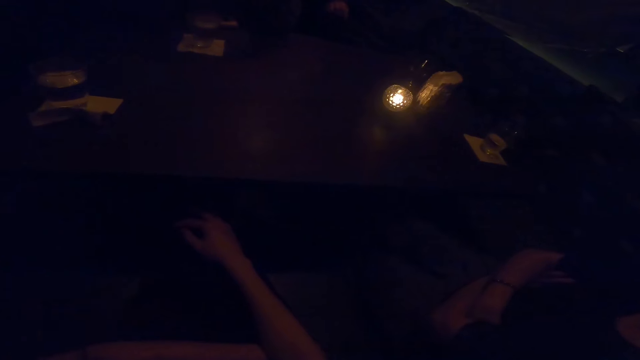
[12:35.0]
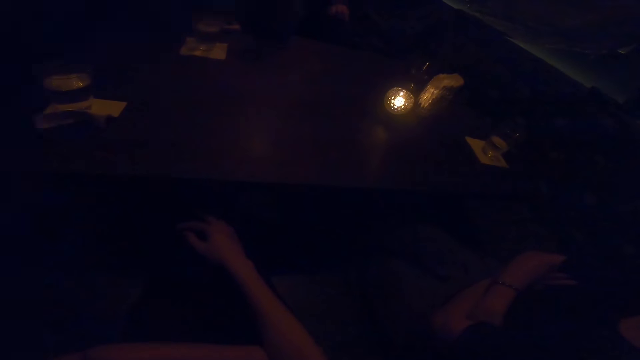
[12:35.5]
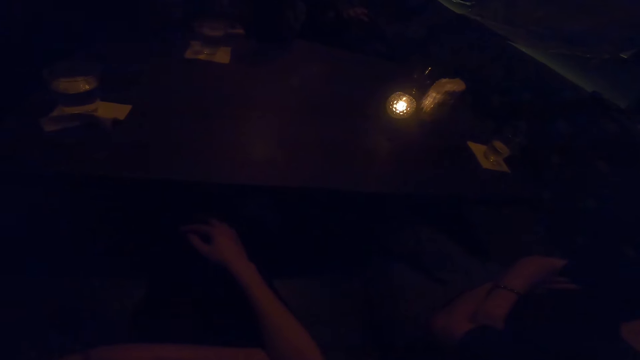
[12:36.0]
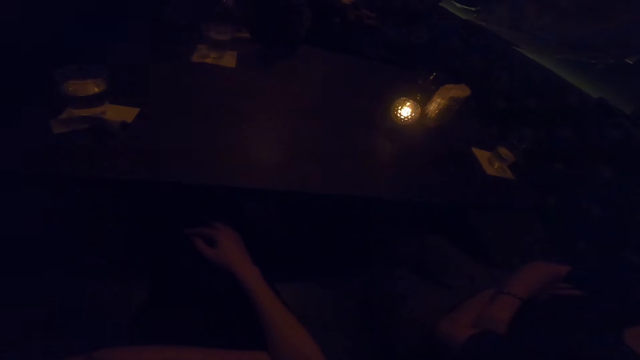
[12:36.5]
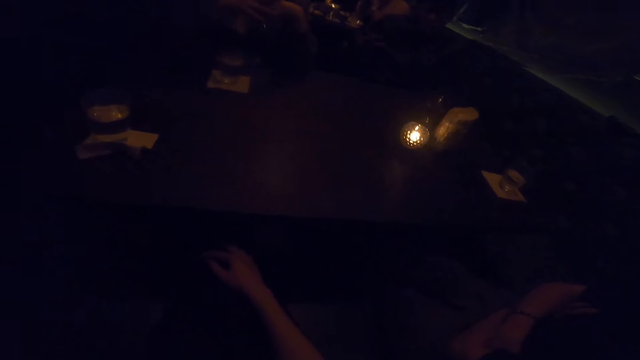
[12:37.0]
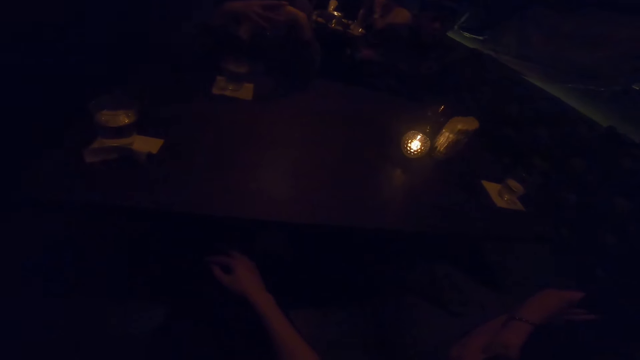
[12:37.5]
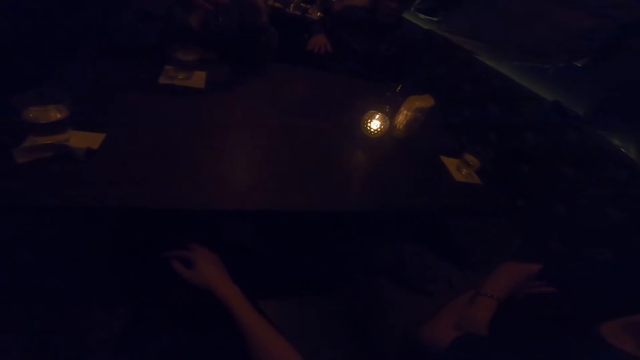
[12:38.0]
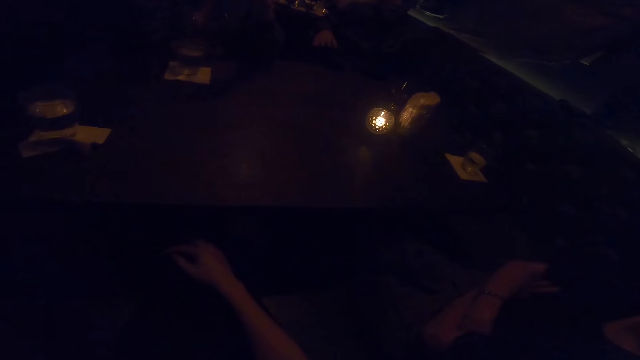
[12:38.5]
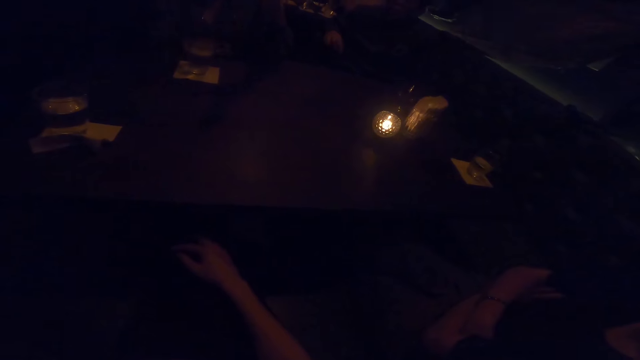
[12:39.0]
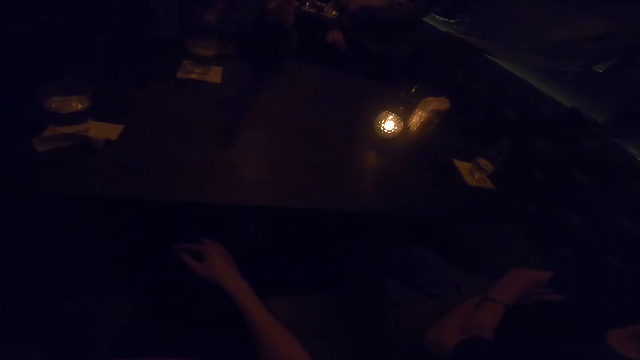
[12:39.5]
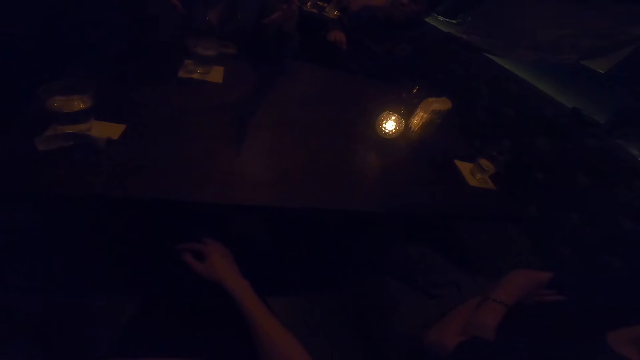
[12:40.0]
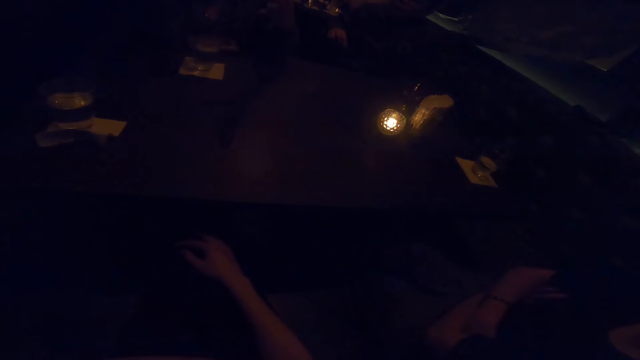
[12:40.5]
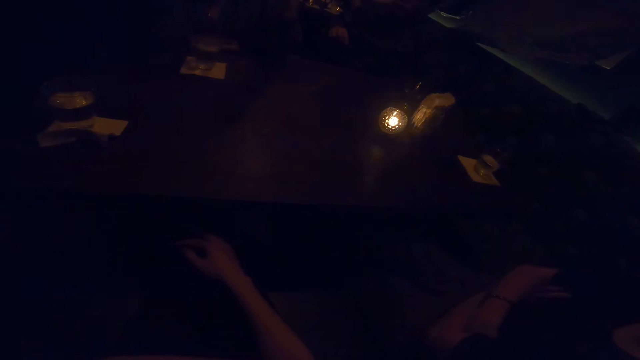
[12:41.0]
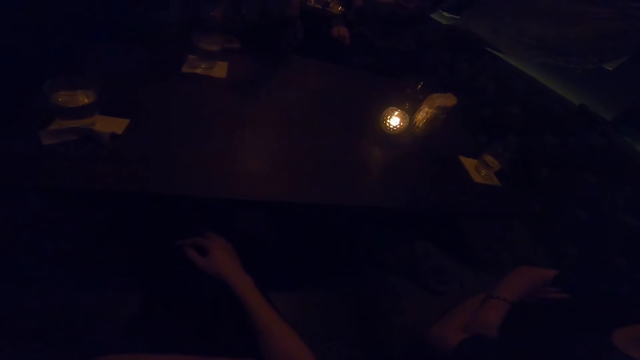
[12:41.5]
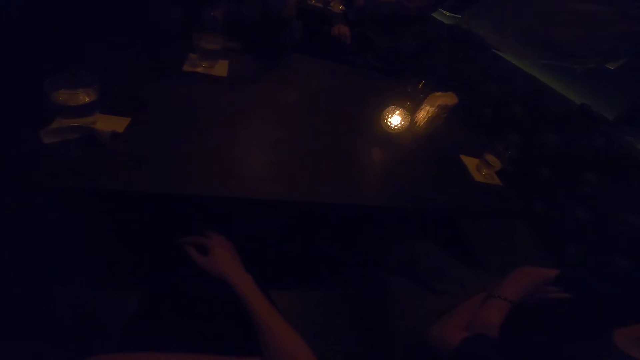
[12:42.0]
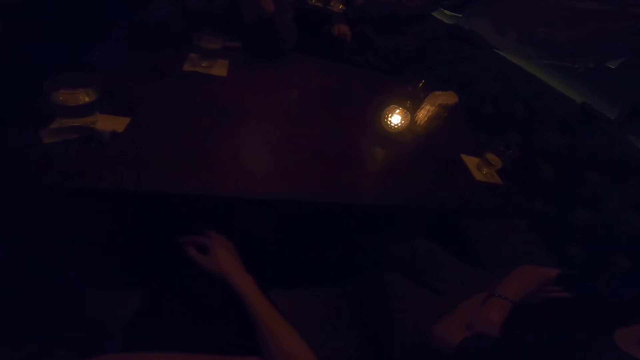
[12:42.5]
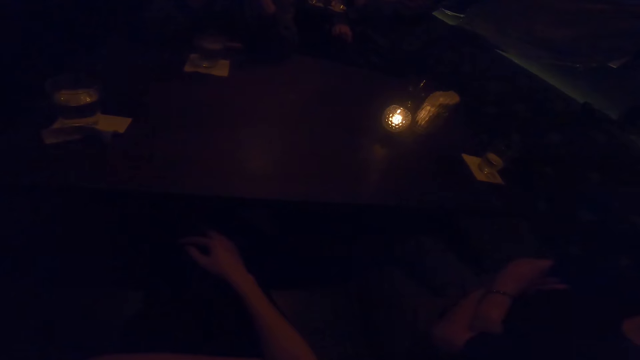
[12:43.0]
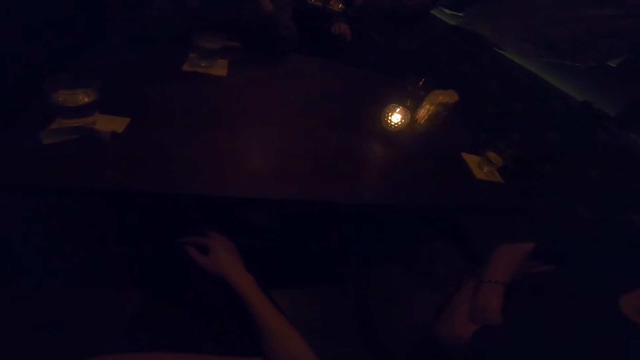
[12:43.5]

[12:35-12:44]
A man converses with a woman and the camera wearer. Another woman converses with the camera wearer, the first woman and the man. A woman uses gesture.

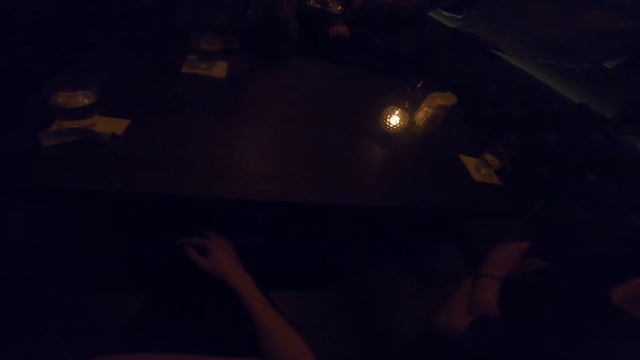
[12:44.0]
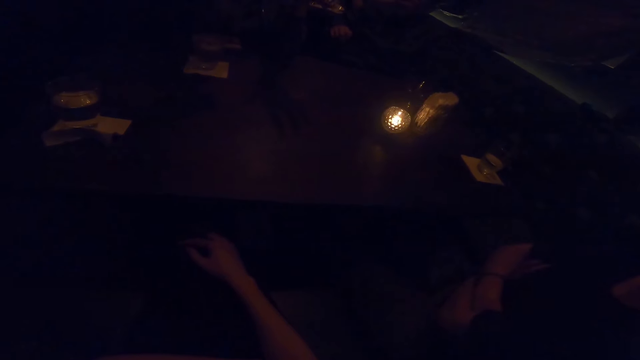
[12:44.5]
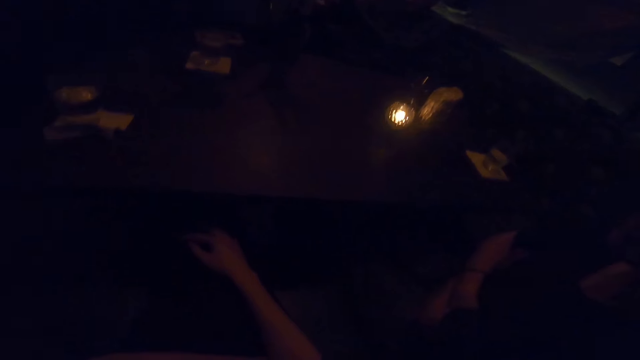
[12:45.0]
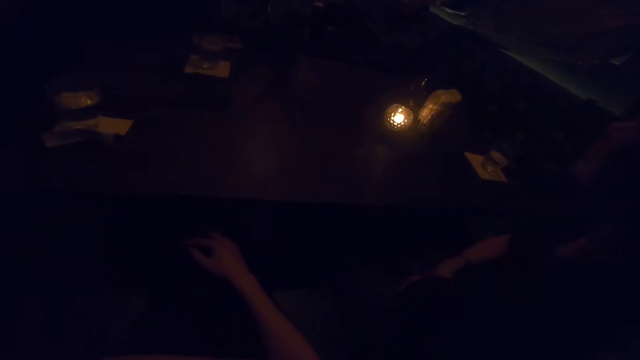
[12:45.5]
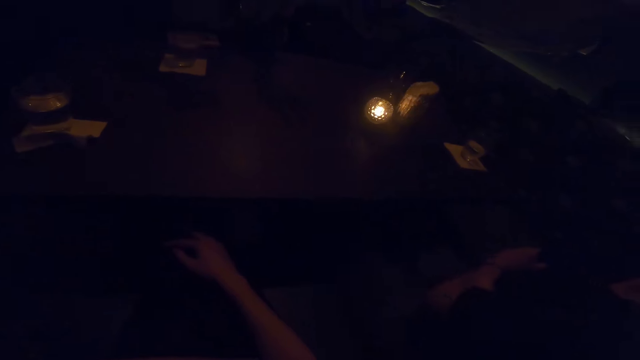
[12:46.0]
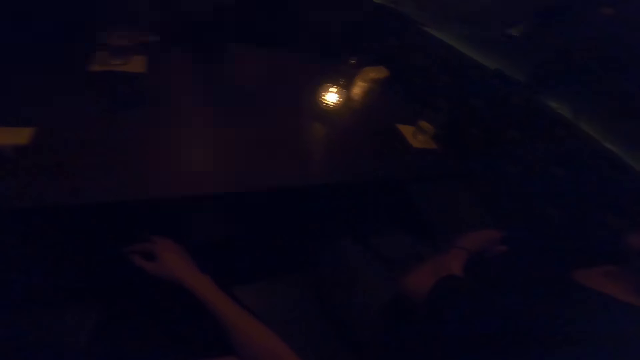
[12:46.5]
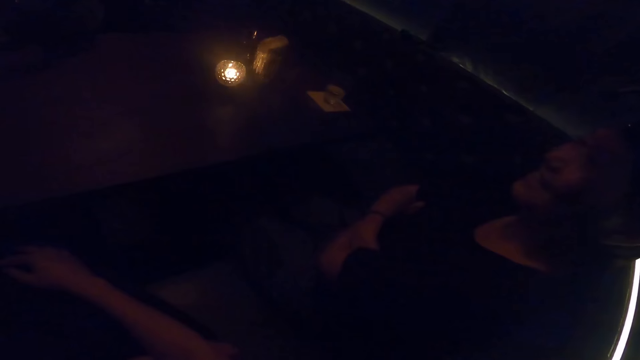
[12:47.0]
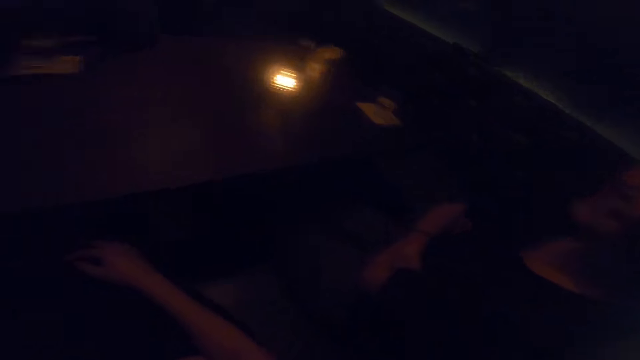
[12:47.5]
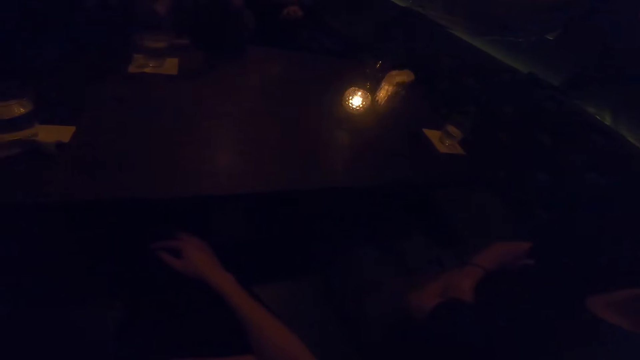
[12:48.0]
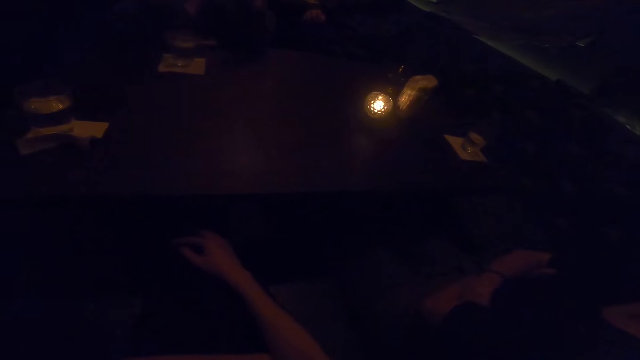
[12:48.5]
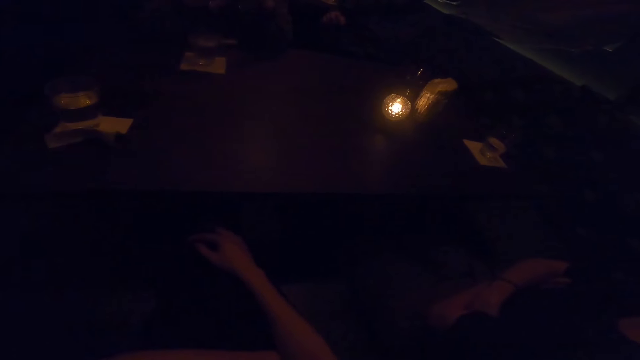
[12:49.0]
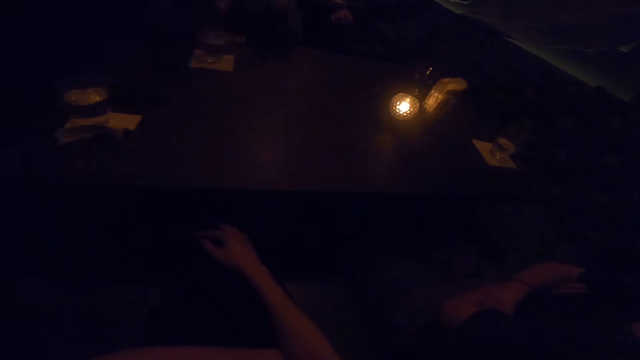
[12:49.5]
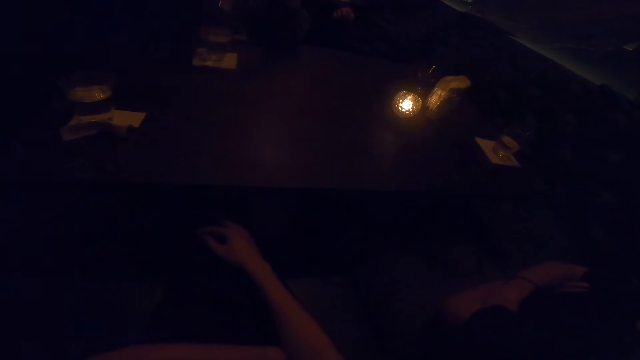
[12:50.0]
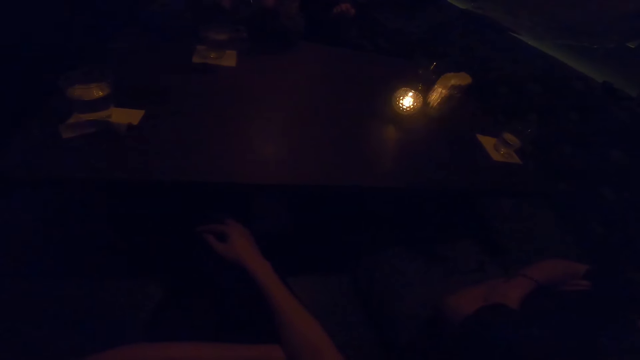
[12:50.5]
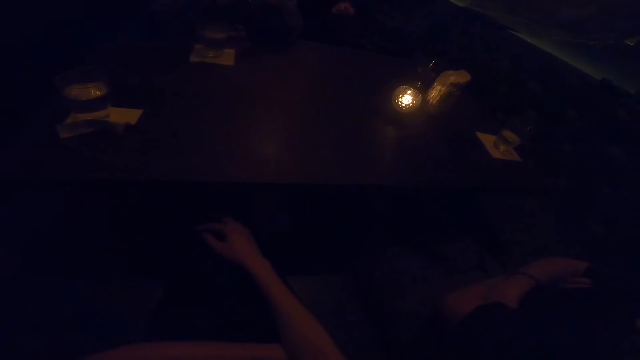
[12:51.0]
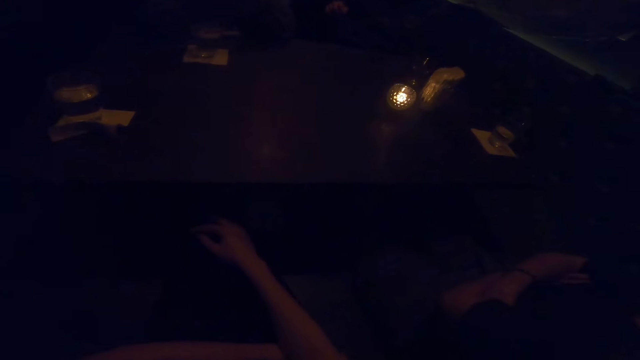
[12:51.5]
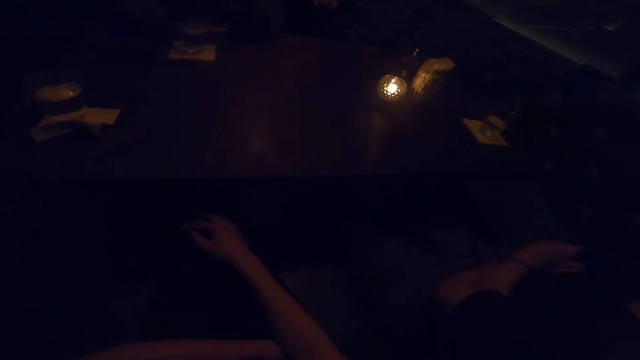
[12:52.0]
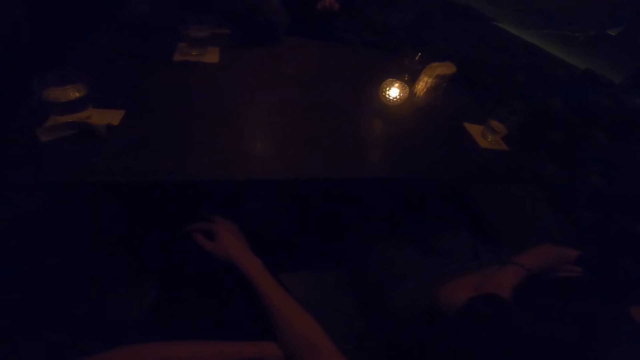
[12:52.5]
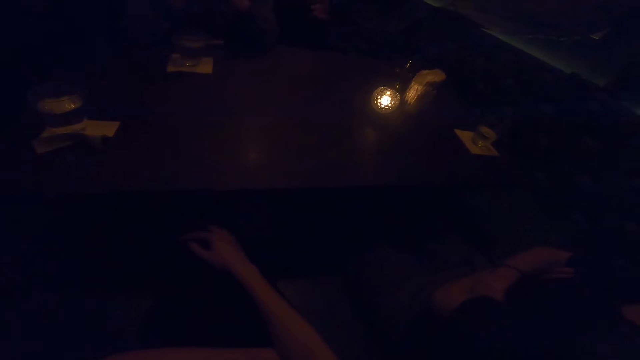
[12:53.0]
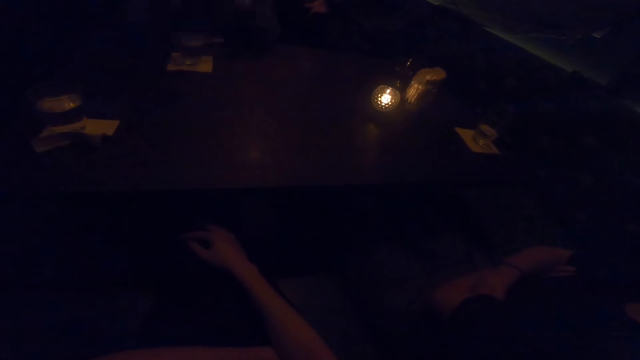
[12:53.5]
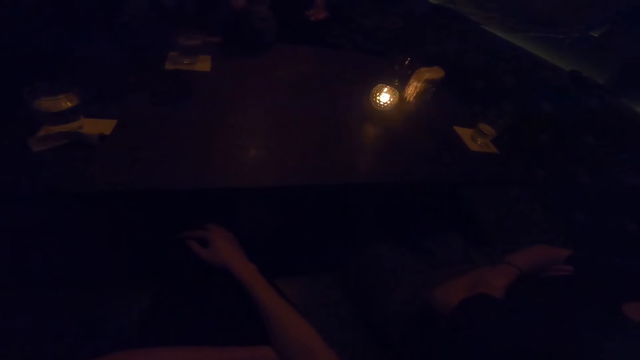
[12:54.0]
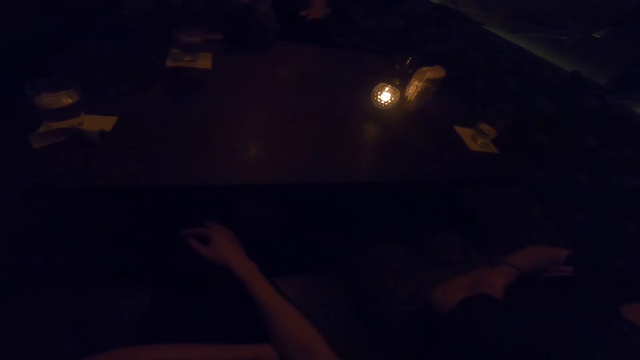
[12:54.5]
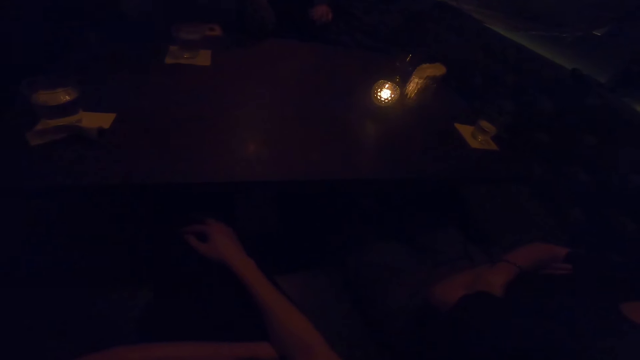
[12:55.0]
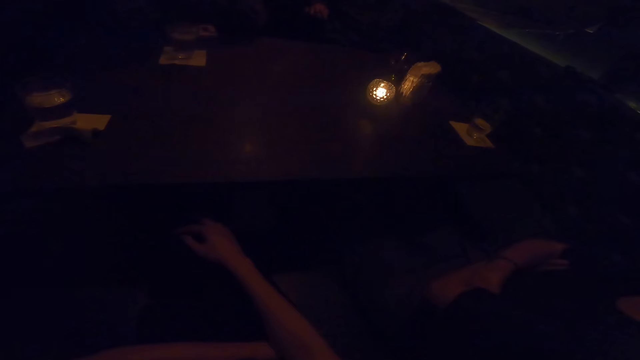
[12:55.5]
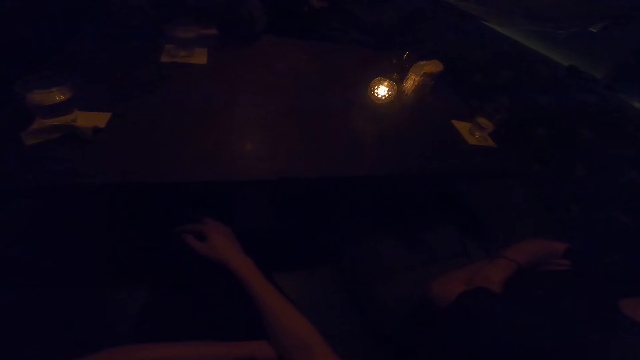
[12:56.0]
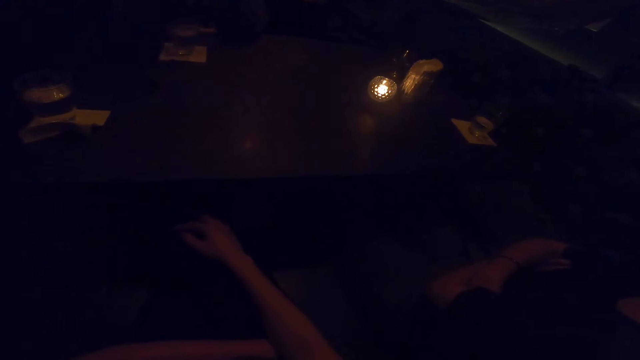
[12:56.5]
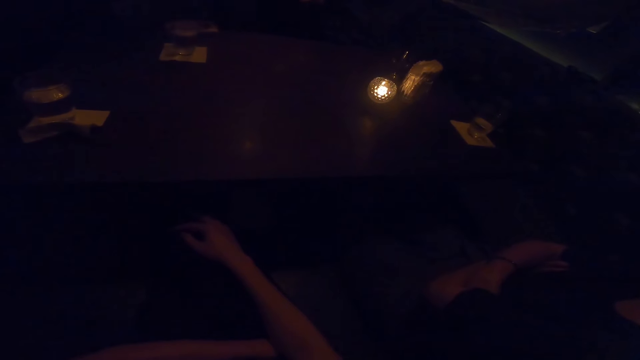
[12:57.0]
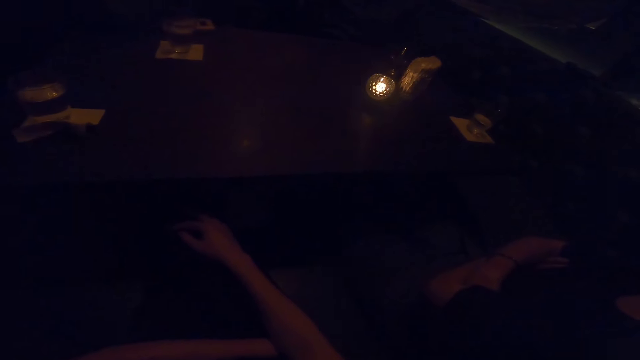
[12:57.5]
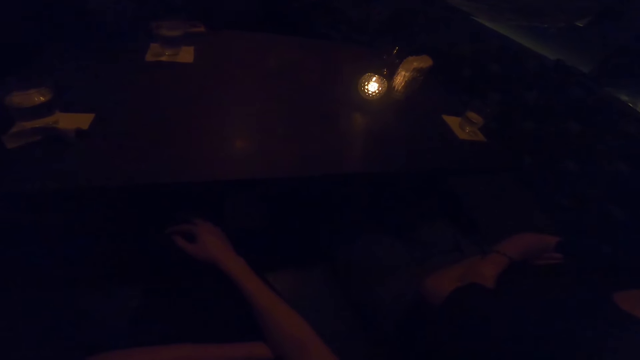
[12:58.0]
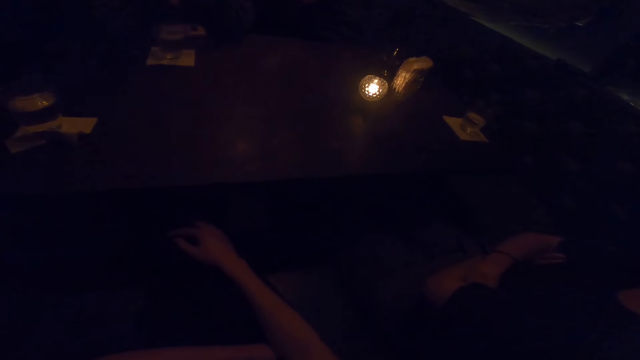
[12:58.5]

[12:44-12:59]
The camera wearer looks at a woman. Another woman uses gesture. A man converses with the camera wearer and the women. The man uses gesture.
